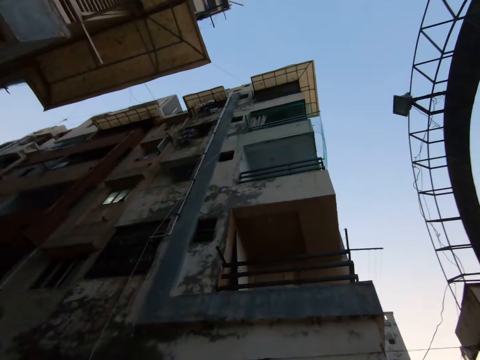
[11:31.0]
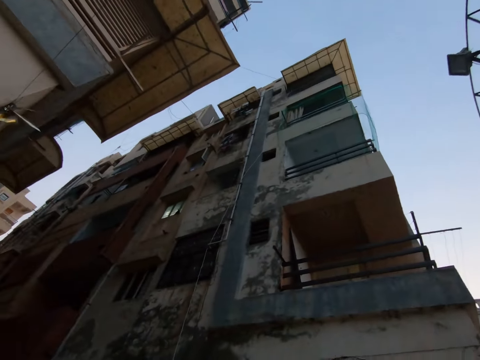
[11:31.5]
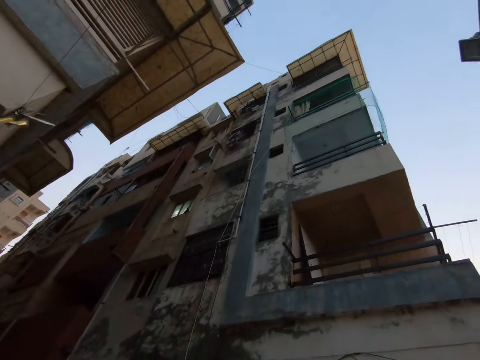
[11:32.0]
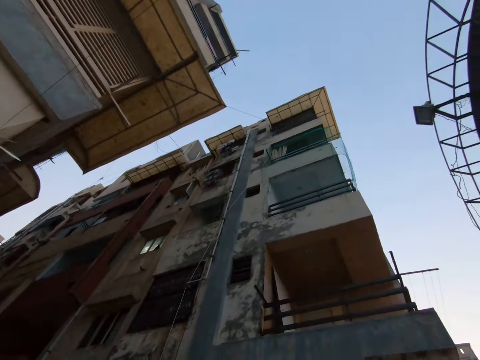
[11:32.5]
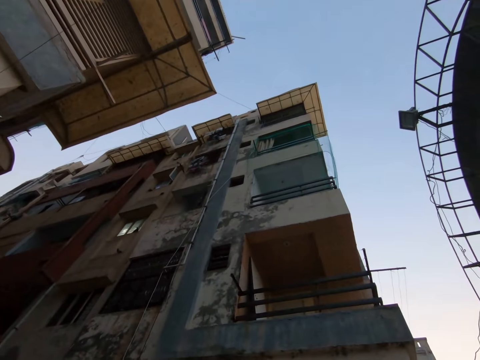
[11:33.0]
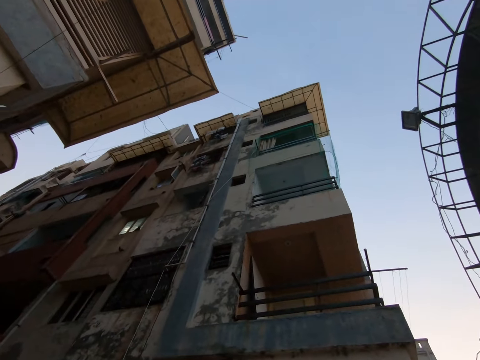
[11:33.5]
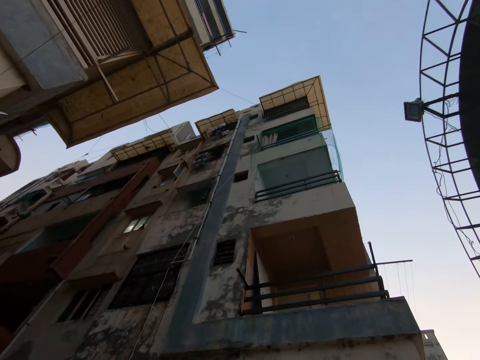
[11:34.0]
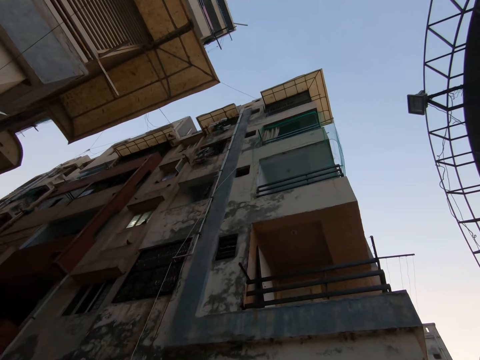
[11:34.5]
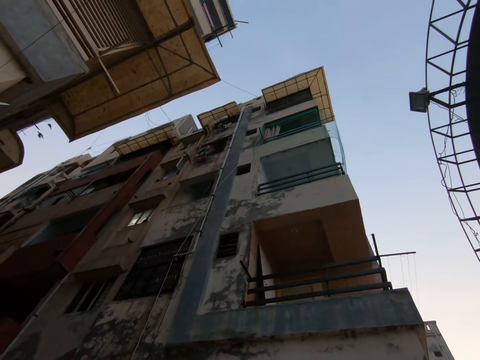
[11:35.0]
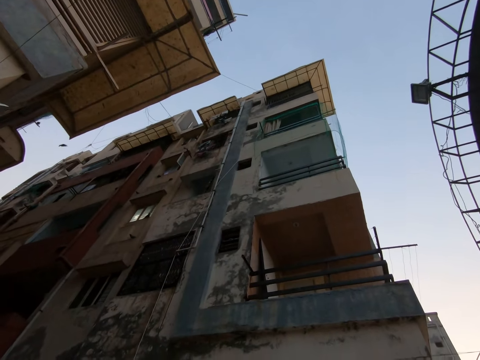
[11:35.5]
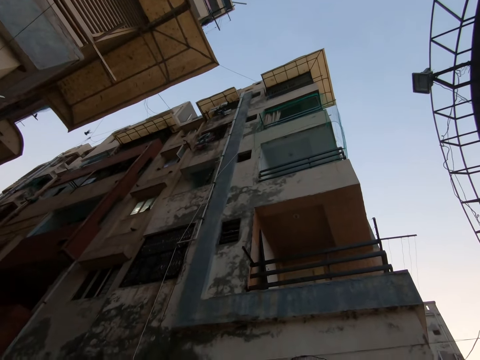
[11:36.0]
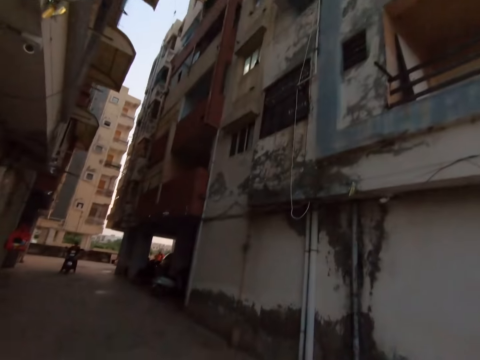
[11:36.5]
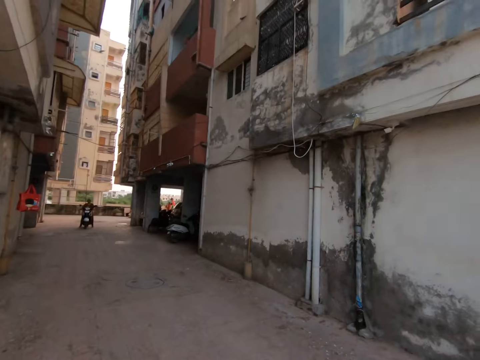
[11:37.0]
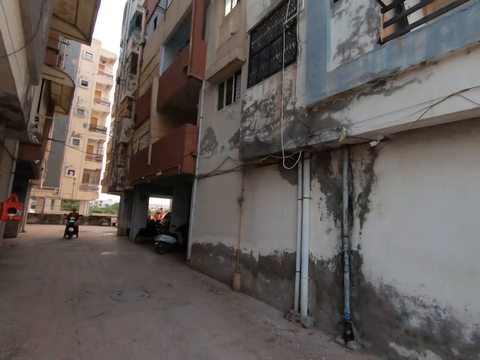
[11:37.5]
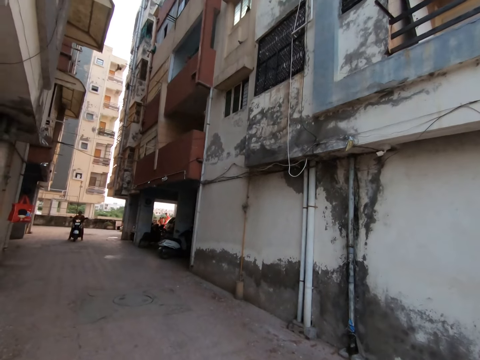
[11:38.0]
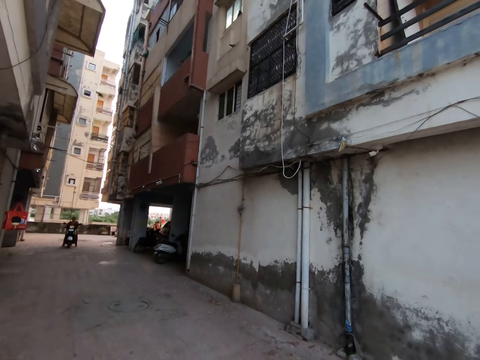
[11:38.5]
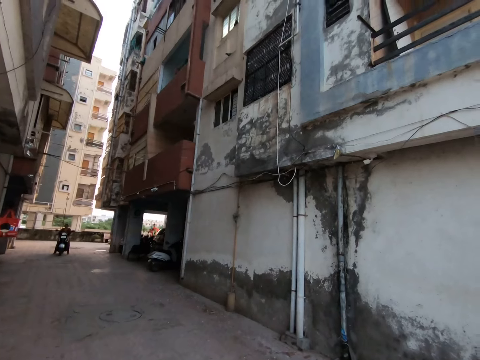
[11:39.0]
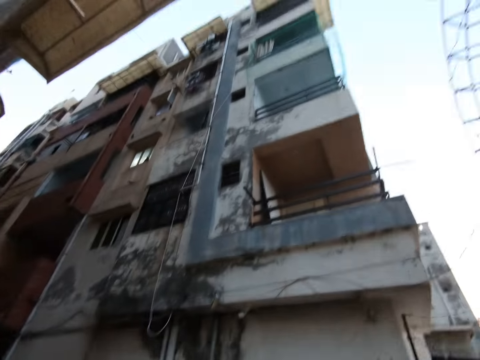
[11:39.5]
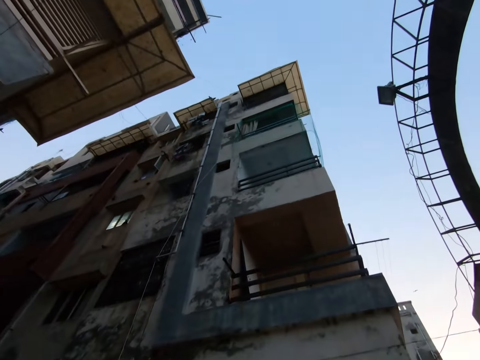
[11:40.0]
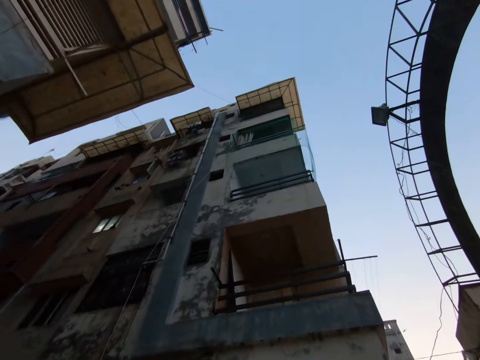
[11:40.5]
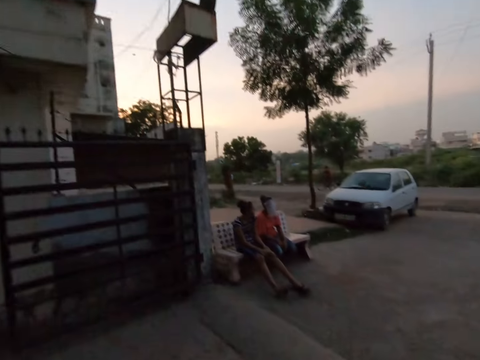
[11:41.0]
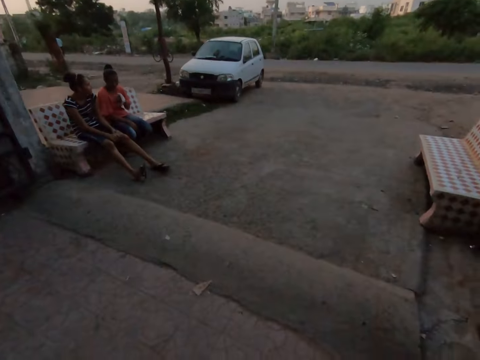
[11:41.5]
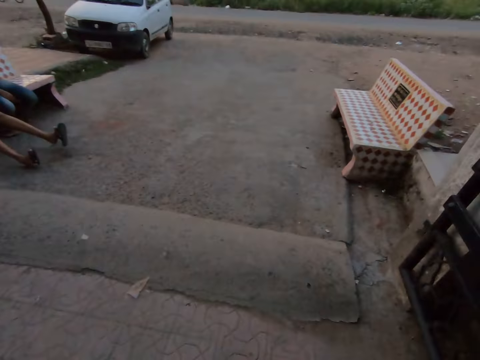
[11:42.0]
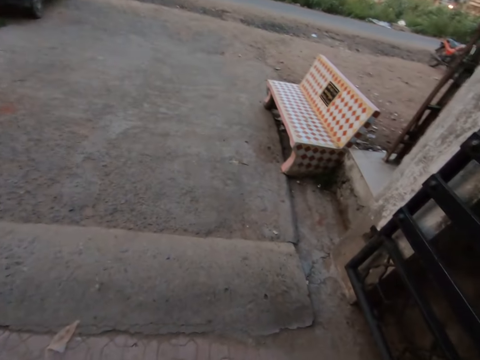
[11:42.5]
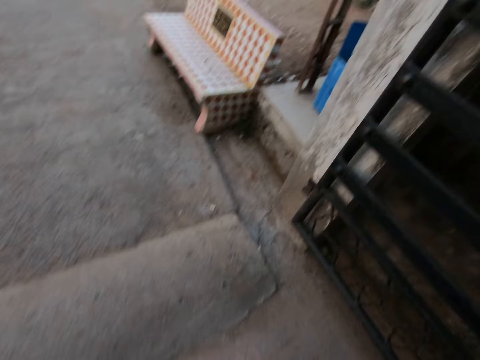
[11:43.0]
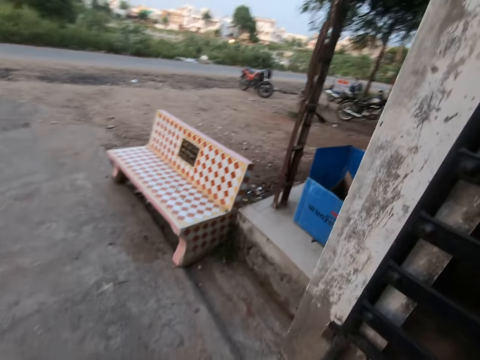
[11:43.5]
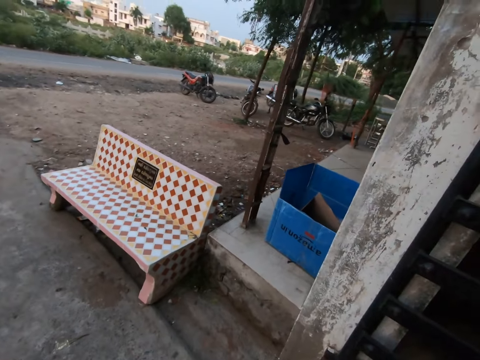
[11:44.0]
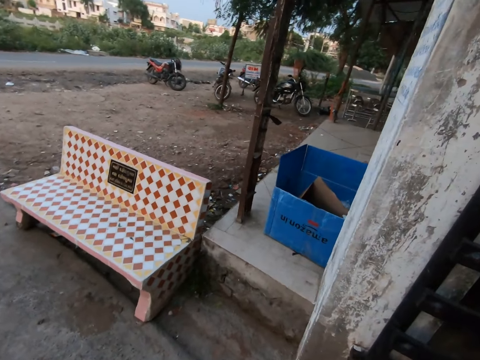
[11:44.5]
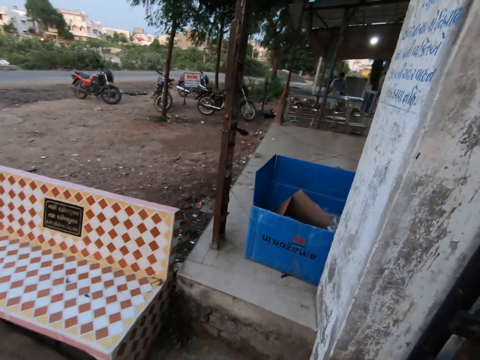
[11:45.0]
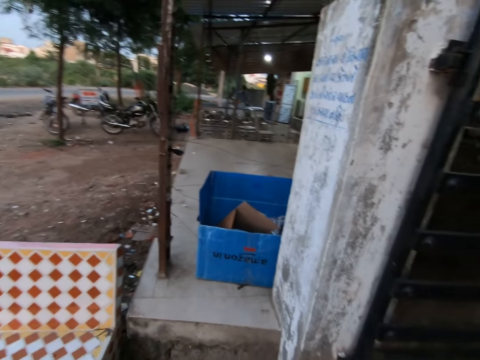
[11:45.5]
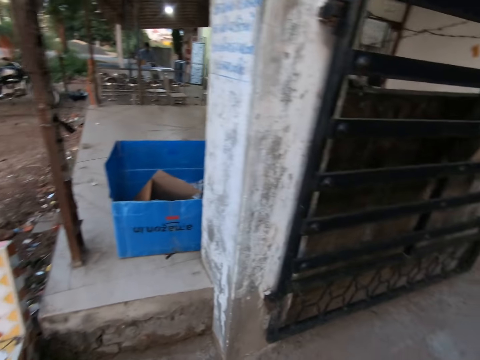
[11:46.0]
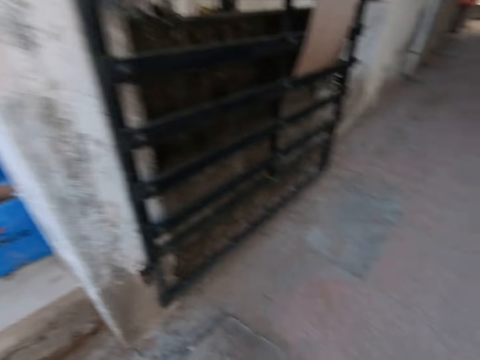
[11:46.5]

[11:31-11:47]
The camera wearer looks up the building. They look to the other side. They look up. They look on the road. They walk a few steps.

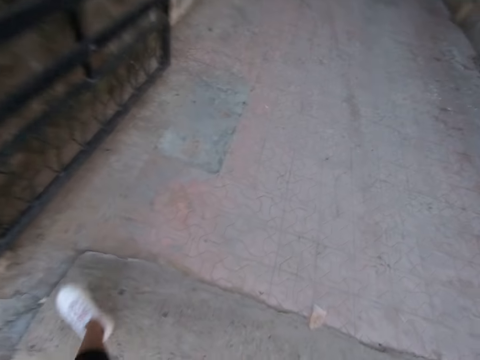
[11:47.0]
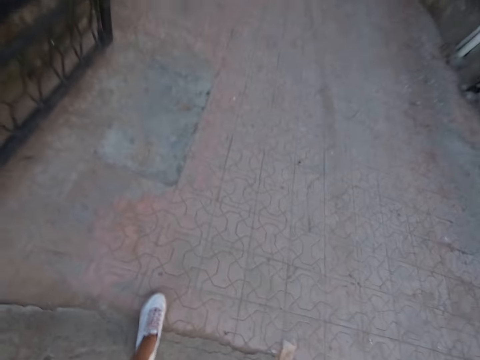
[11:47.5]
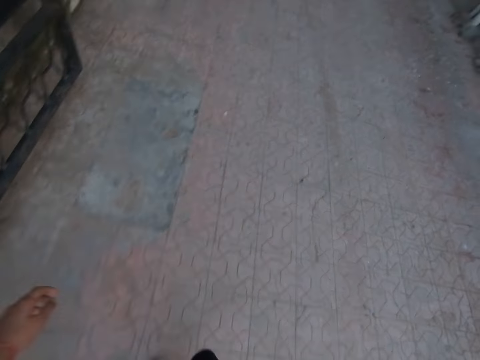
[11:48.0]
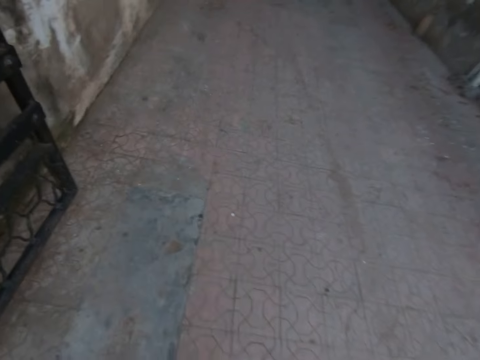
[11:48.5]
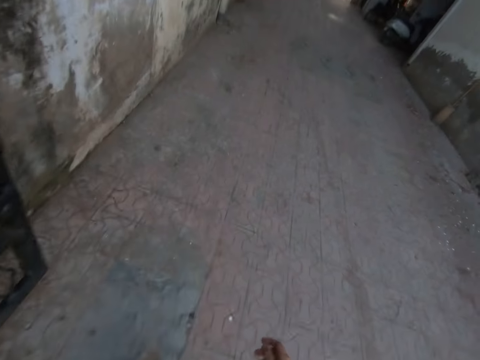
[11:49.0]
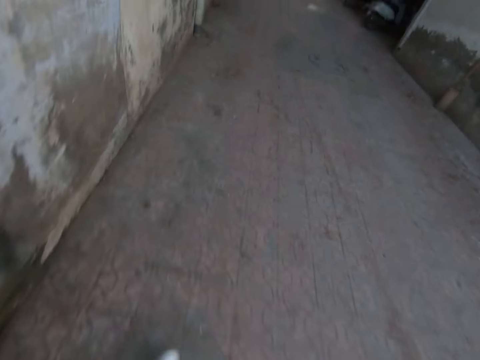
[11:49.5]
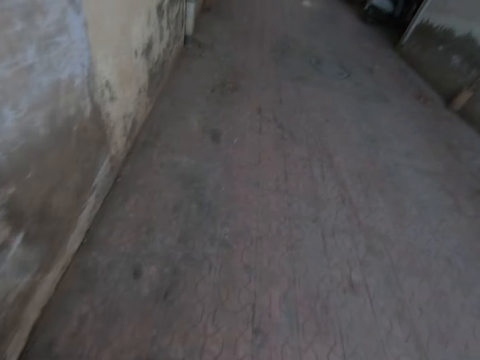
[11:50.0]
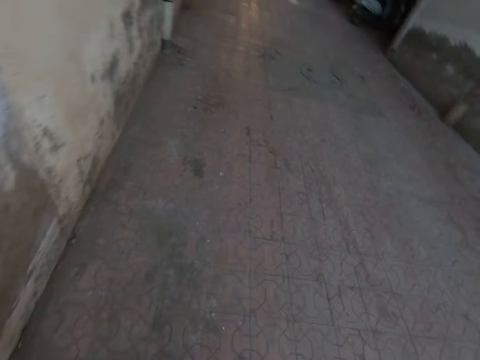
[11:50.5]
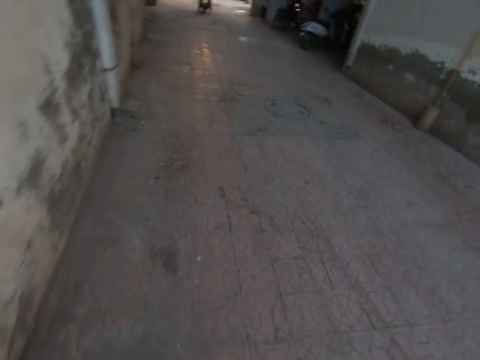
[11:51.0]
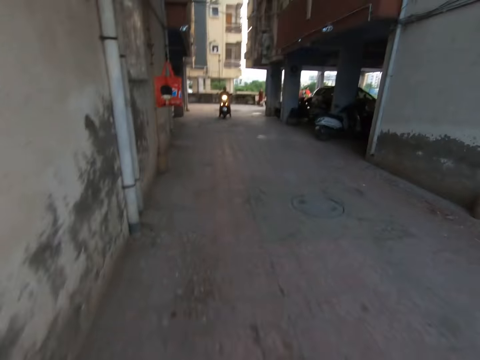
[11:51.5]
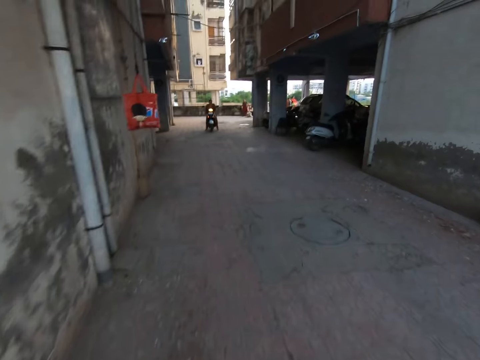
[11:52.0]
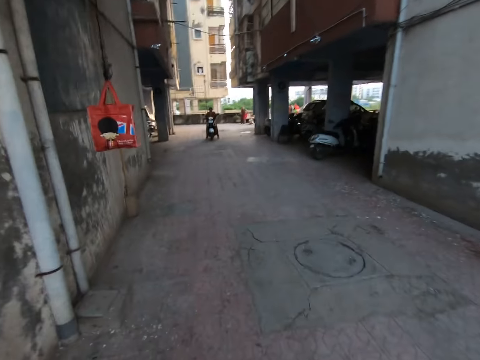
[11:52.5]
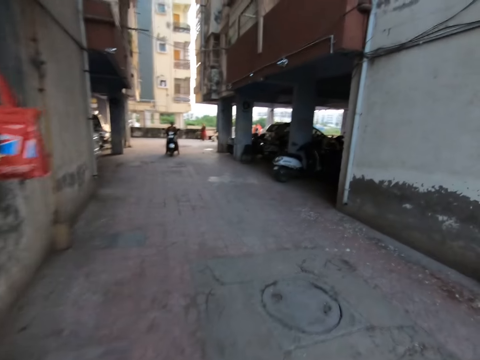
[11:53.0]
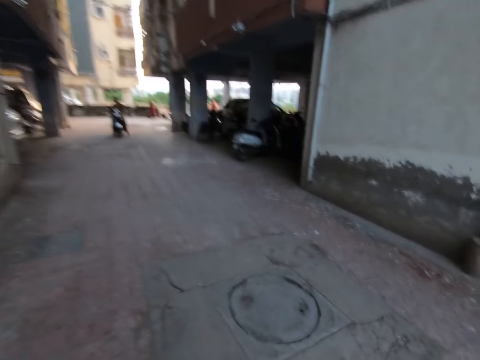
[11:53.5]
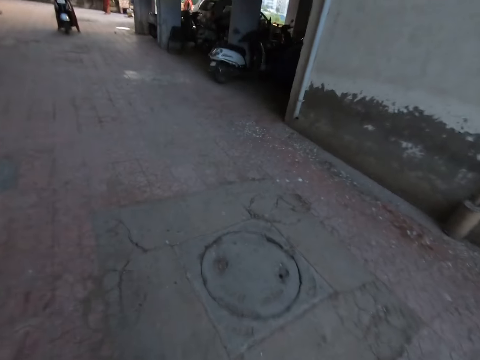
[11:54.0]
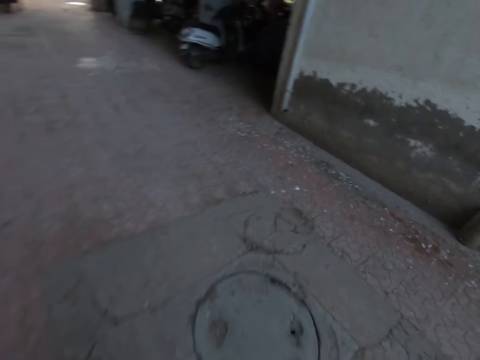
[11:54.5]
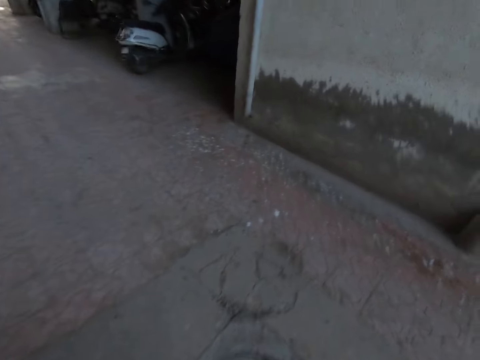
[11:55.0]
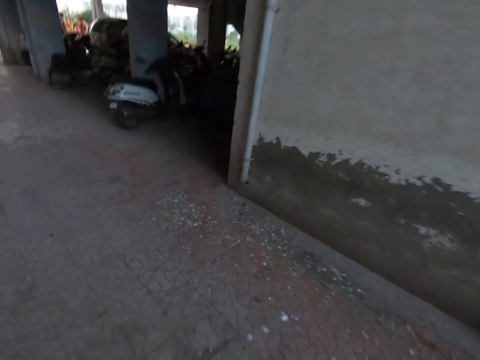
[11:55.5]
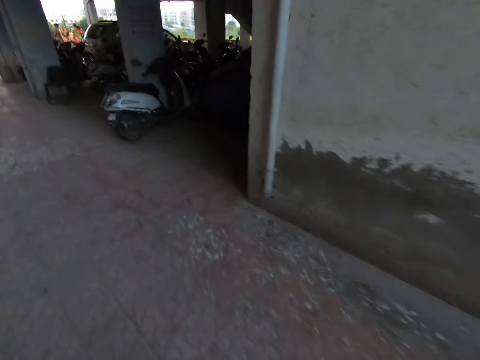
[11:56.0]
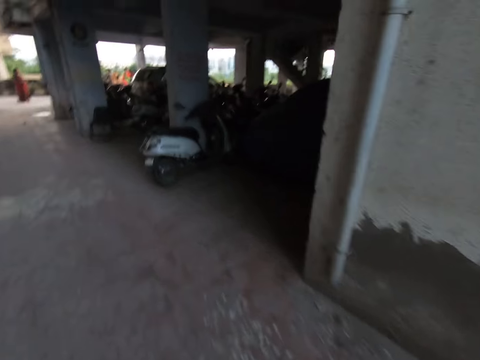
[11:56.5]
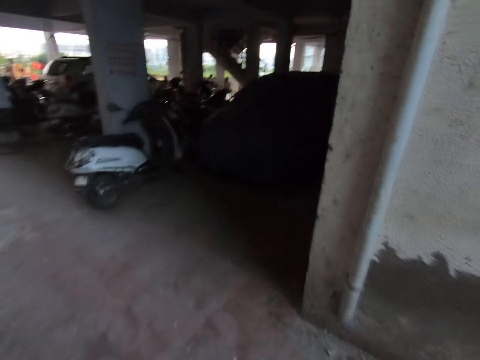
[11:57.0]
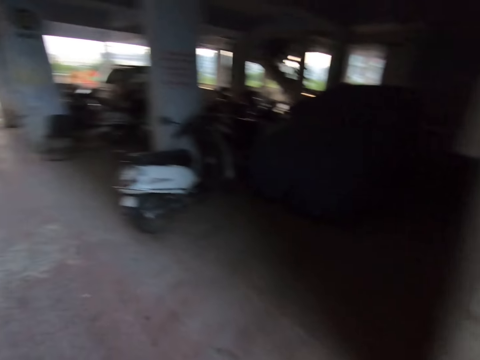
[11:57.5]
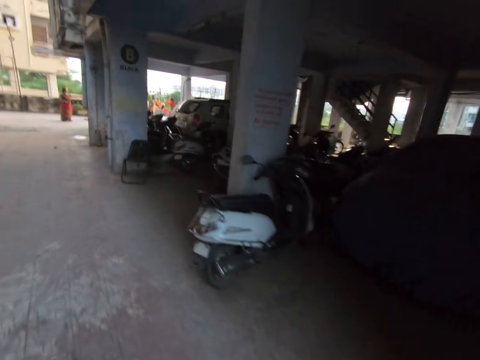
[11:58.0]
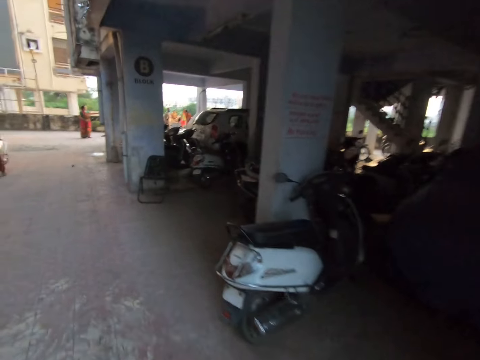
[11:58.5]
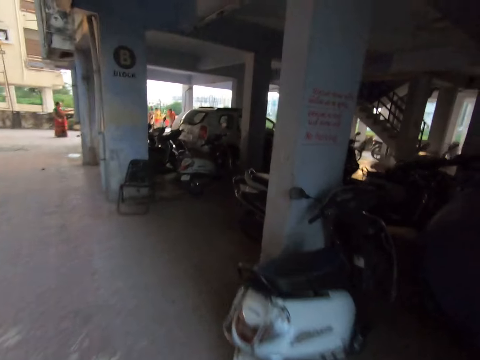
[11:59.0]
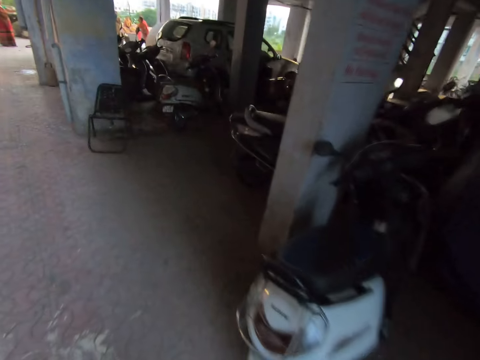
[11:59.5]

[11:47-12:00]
The camera wearer walks around.
